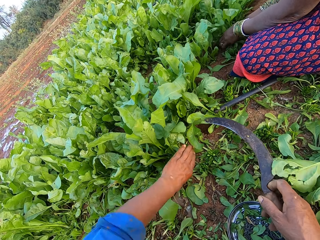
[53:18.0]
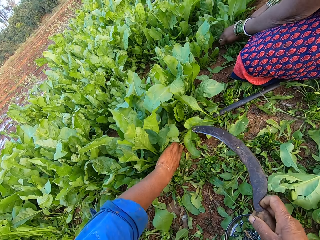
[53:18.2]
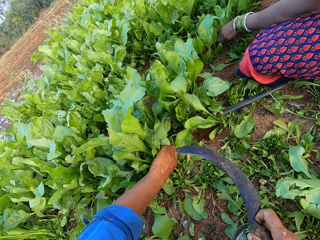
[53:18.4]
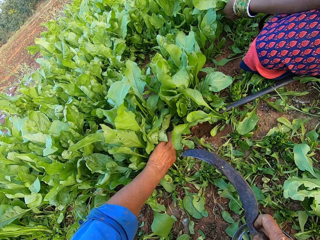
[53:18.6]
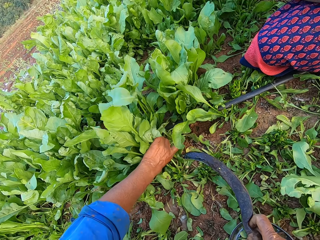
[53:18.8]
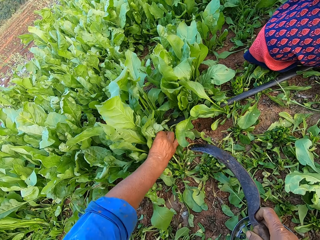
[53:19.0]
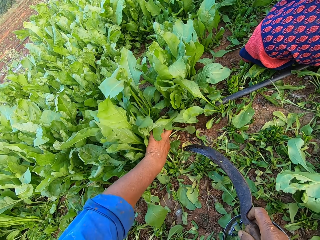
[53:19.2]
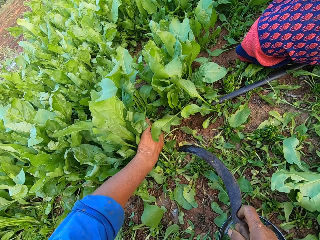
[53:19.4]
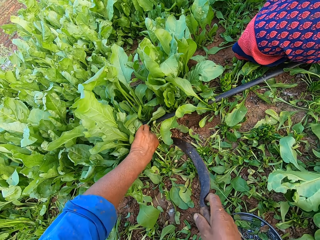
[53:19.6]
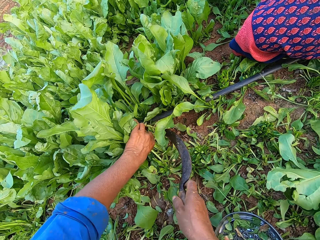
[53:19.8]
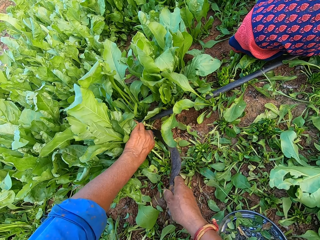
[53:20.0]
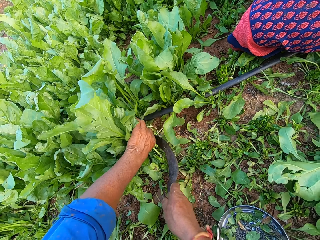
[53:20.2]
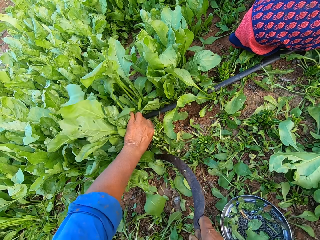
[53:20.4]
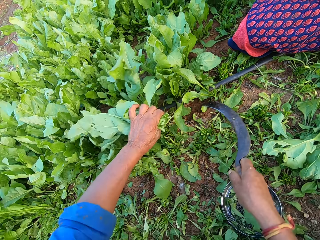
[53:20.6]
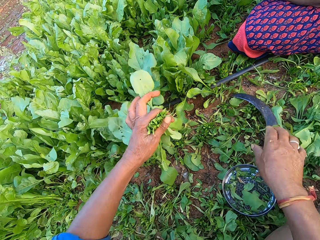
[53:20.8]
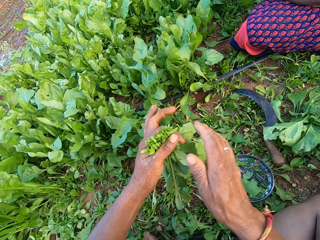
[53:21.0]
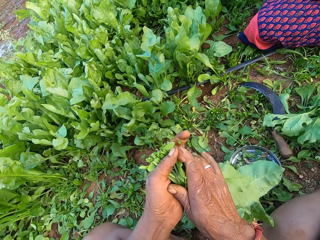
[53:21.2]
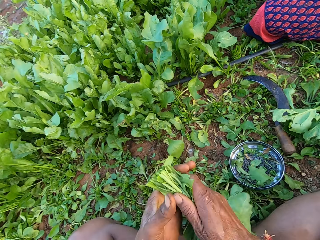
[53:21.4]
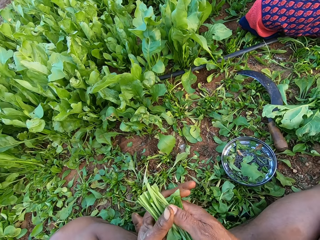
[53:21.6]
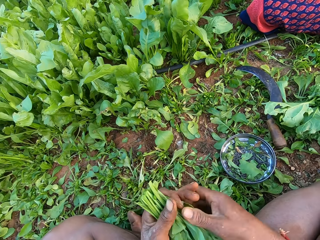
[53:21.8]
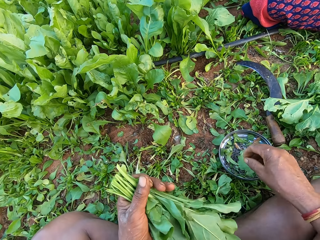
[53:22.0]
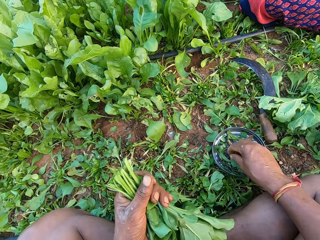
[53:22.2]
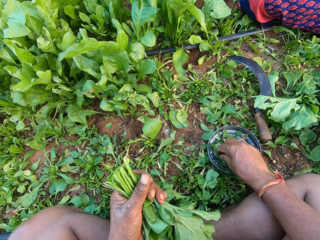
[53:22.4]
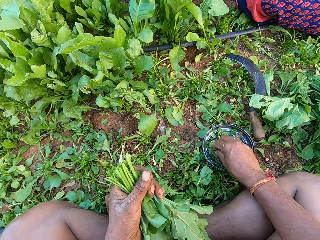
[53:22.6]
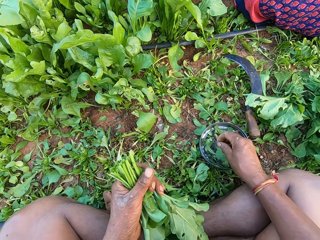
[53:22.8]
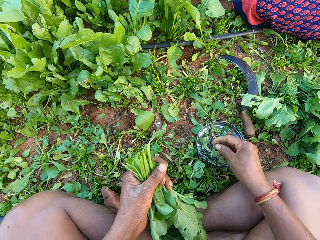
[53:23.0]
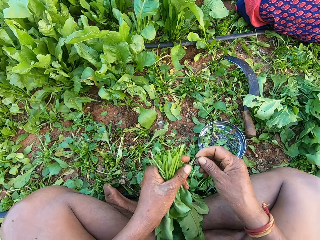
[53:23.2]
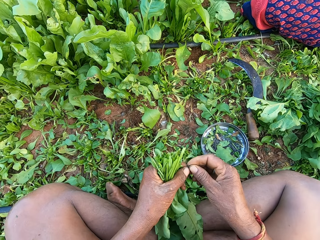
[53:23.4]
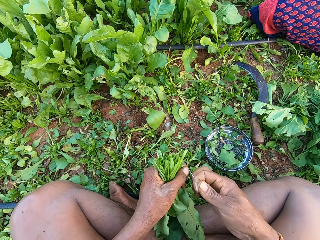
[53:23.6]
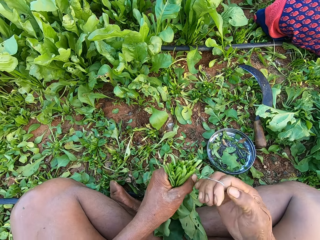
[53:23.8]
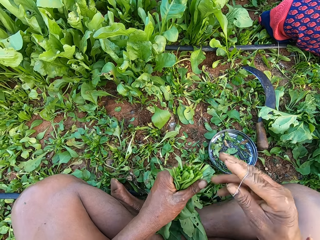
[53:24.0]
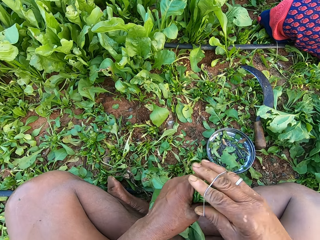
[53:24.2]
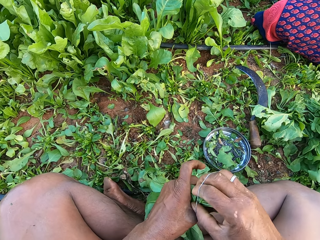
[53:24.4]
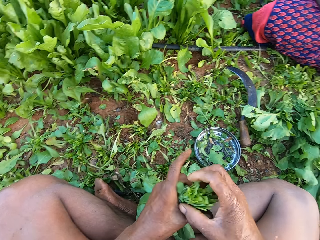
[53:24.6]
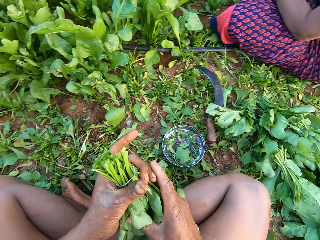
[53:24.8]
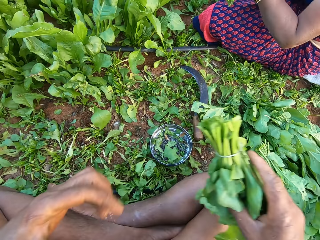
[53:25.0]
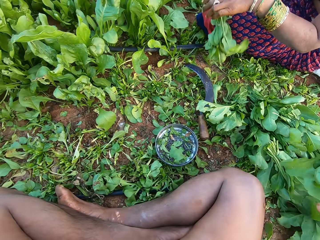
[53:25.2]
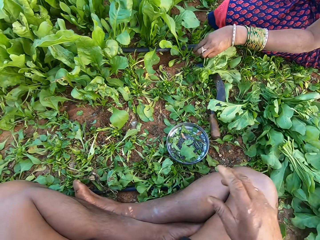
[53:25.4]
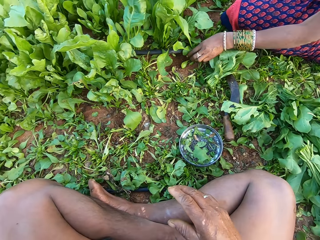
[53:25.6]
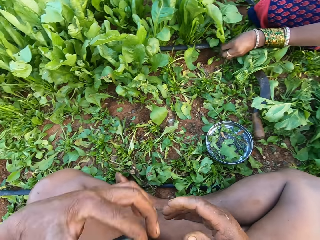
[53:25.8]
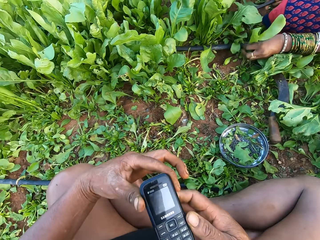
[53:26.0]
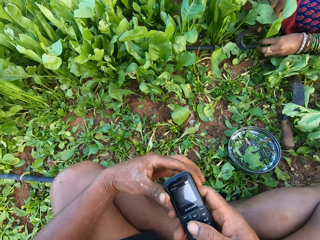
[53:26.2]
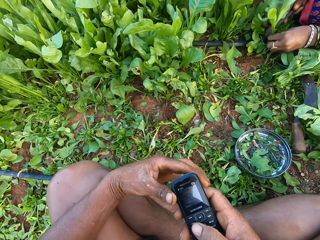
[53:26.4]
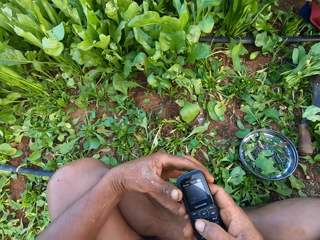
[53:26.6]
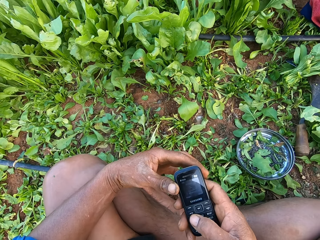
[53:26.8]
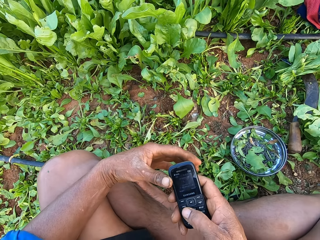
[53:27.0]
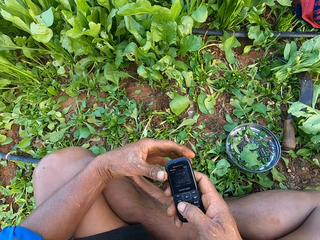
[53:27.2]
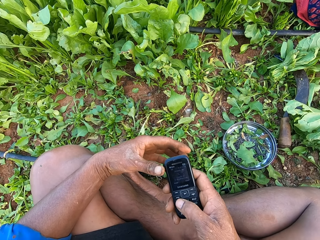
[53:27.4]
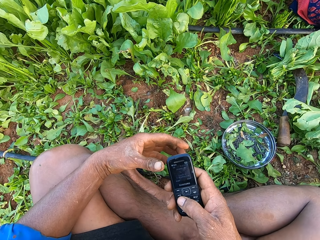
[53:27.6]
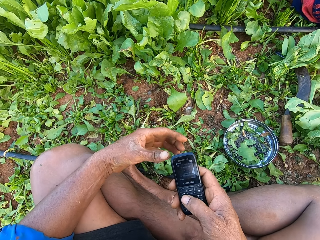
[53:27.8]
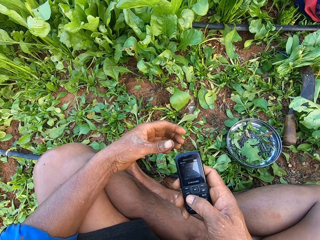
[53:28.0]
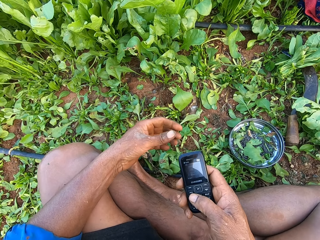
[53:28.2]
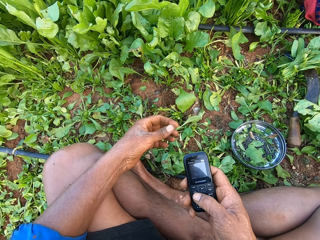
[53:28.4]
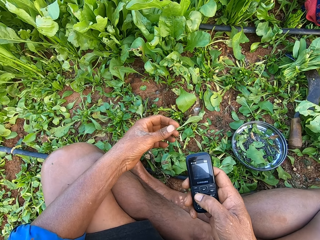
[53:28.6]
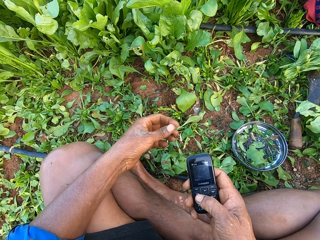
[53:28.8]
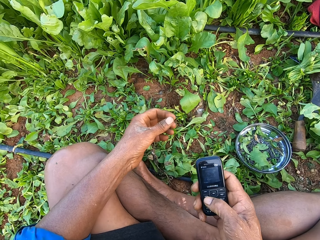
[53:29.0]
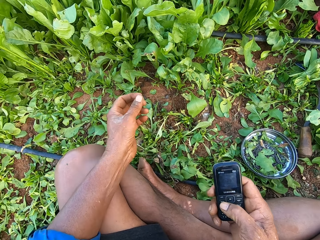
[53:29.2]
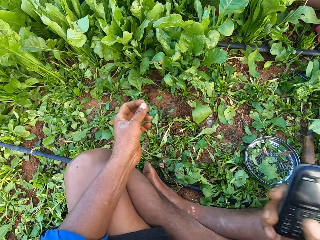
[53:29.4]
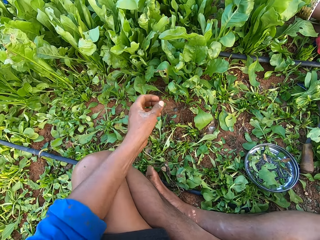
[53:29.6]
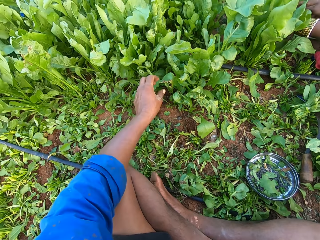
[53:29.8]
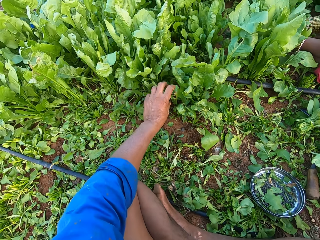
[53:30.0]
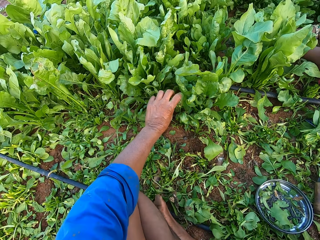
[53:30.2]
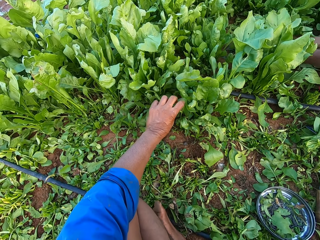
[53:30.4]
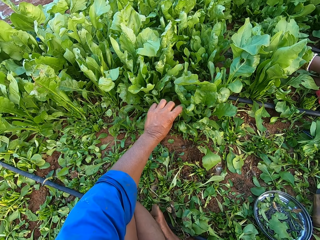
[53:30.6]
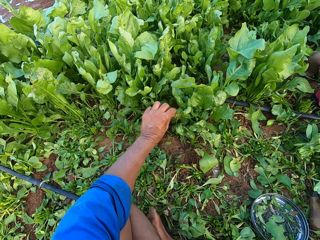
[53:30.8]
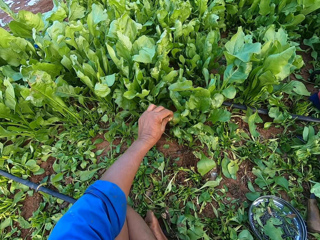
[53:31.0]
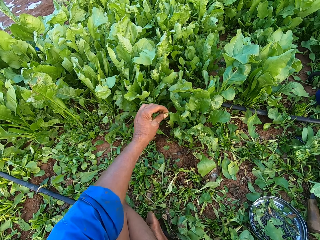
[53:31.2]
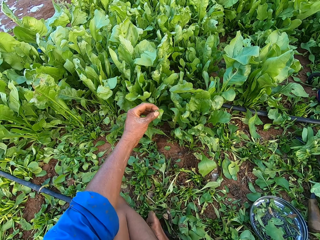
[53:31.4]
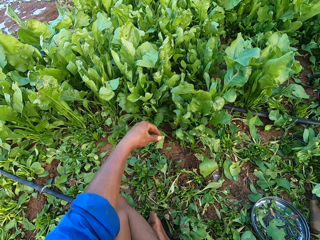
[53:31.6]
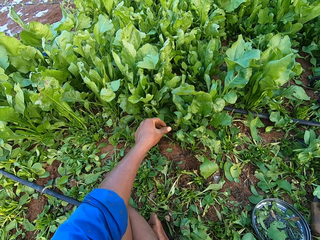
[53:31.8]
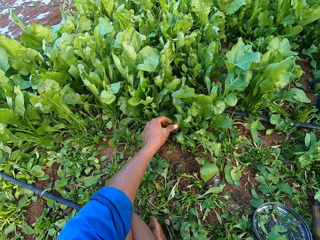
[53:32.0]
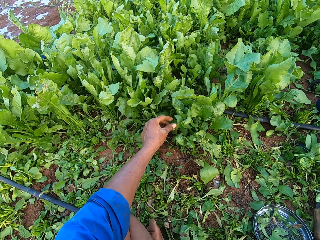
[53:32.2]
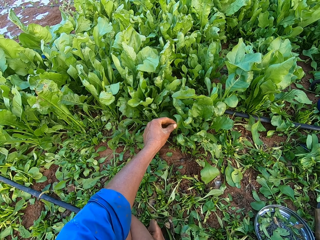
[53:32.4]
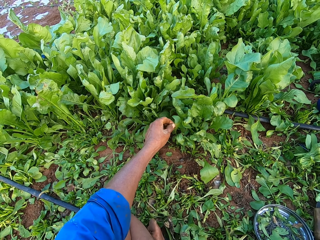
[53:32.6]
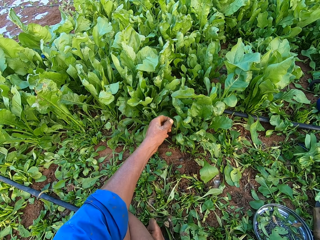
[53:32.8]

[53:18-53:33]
The camera wearer cuts some collard green vegetables in his left hand with the sickle in his right hand. He drops the sickle on the ground with his right hand. He holds the collard green vegetables with both hands. He holds the collard green vegetables with his left hand. He picks a rubber from the bowl on the ground with his right hand. He holds the rubber with both hands. He binds the collard green vegetables in his left hand with the rubber in his right hand. He drops the collard green vegetable on the ground with his right hand. The woman drops the collard green vegetable on the ground with her left hand. The camera wearer holds the phone with his left hand. He holds the phone with both hands. The woman cuts some collard green vegetables in her left hand with the sickle in her right hand. The camera wearer operates the phone. He holds the phone with his right hand. He cuts some leaves from the collard green vegetable with his left hand.

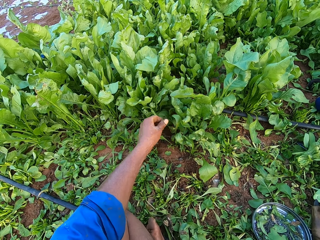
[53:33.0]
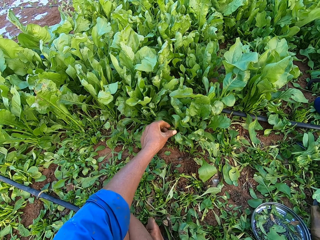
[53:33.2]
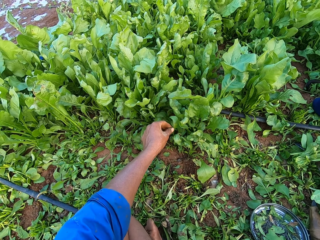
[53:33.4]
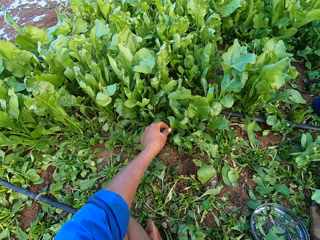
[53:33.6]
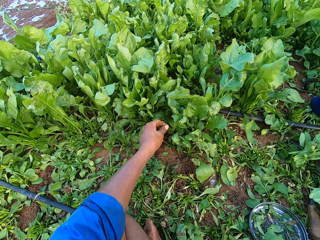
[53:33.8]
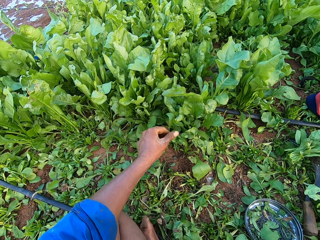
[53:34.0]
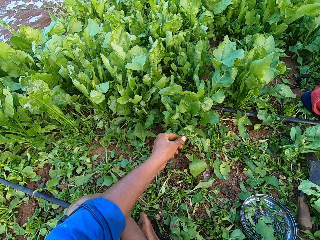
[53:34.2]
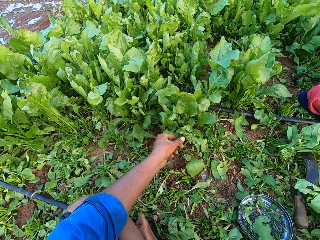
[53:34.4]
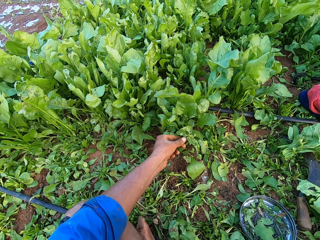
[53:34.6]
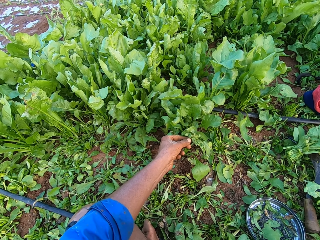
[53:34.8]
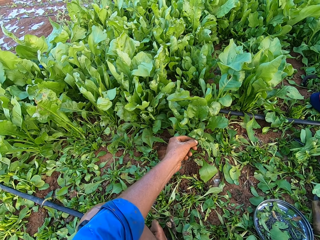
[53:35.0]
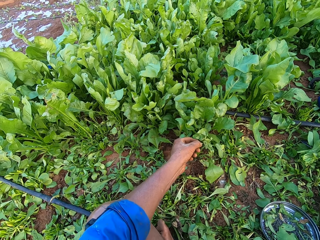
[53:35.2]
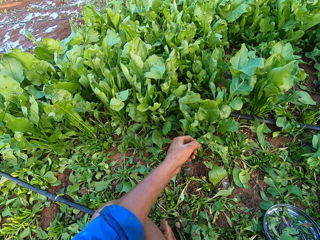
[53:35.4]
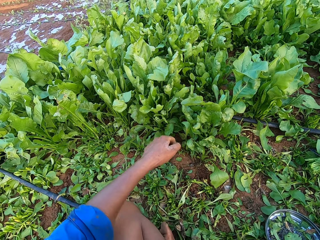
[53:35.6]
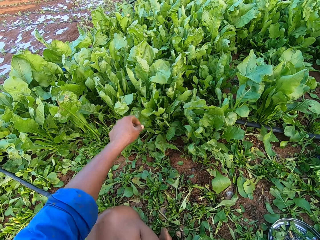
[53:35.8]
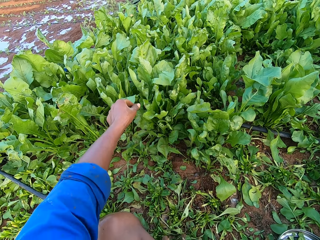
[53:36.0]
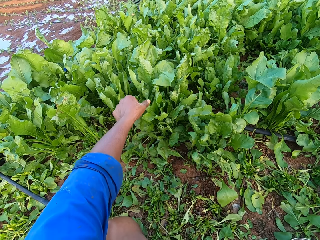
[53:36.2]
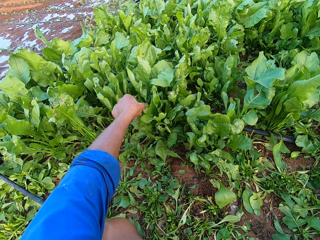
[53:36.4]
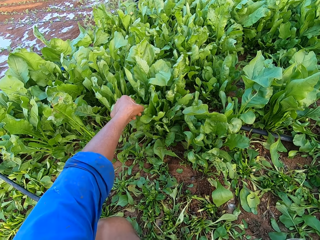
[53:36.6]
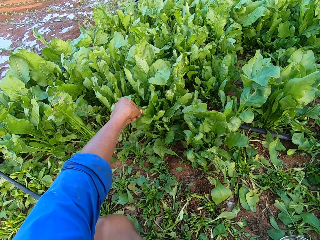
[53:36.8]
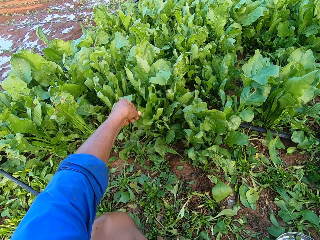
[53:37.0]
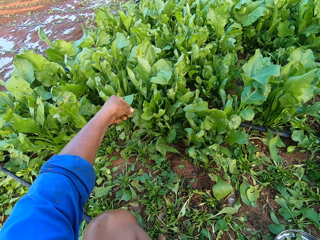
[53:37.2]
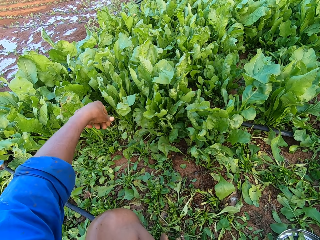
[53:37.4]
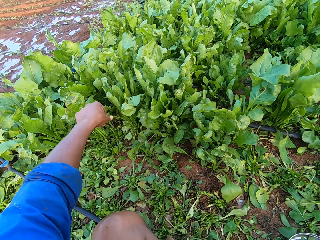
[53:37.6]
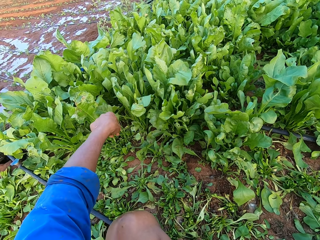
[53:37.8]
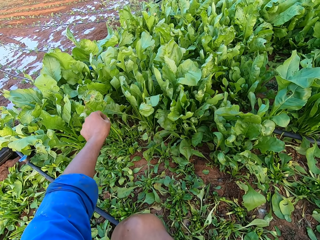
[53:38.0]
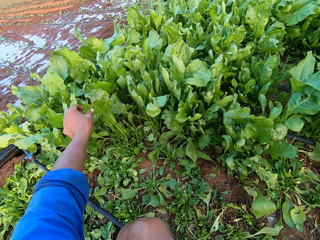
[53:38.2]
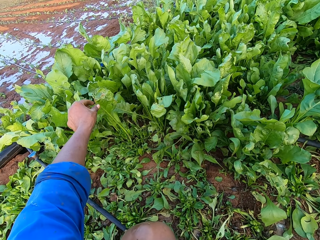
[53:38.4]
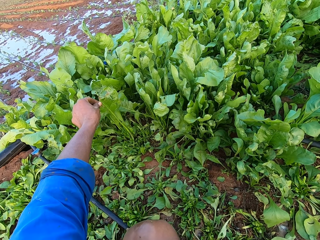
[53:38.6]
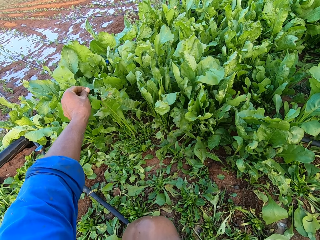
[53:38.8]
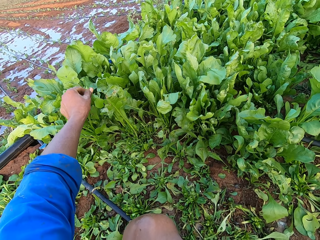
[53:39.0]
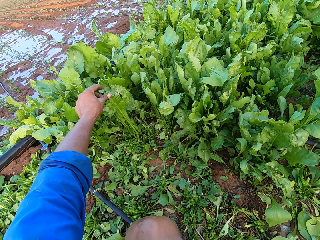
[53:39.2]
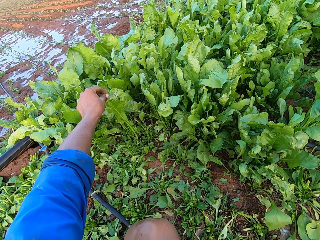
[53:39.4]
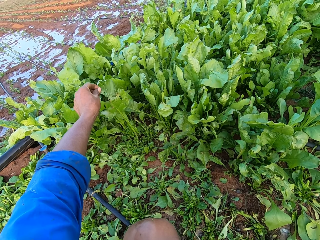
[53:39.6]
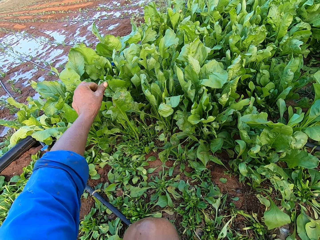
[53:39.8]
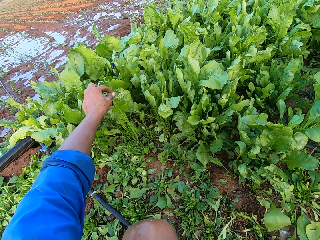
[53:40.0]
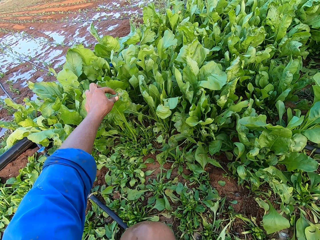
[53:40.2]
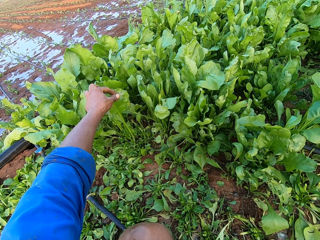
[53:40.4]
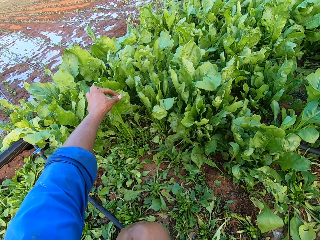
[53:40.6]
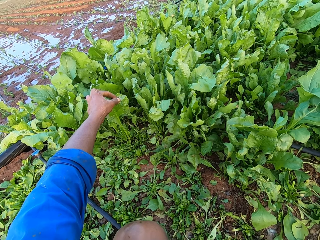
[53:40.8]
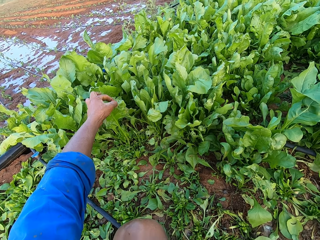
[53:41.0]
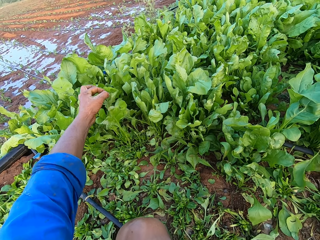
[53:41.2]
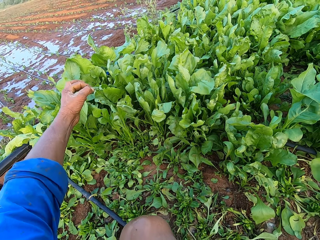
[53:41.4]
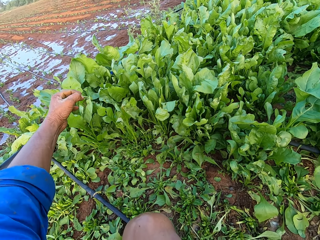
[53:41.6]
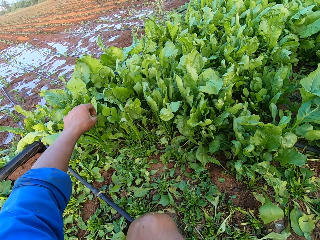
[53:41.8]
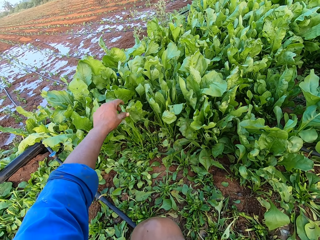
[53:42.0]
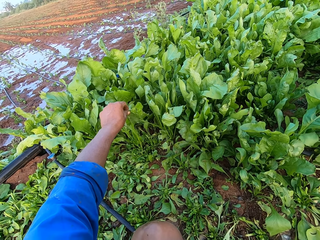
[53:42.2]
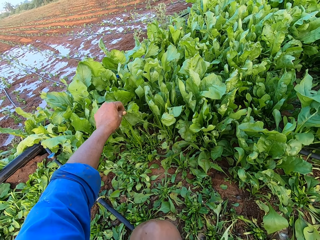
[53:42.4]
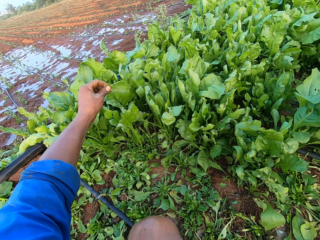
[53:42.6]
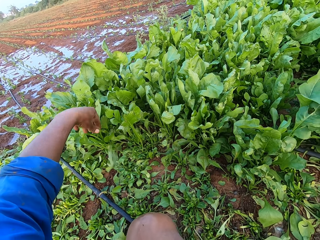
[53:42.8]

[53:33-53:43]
The camera wearer cuts the kales part with a hand.
